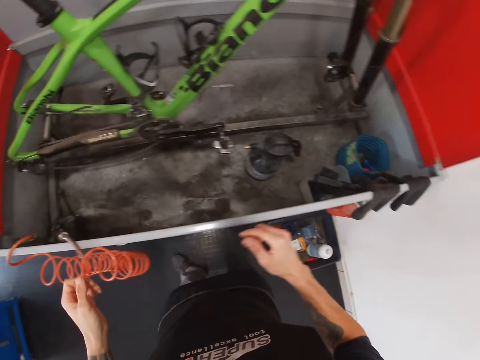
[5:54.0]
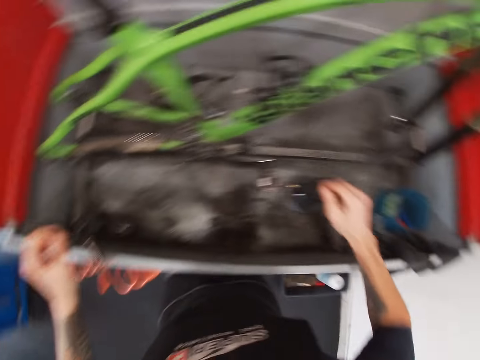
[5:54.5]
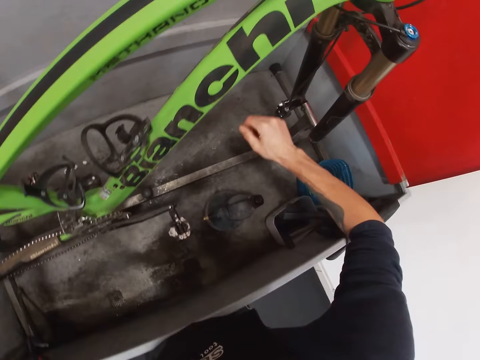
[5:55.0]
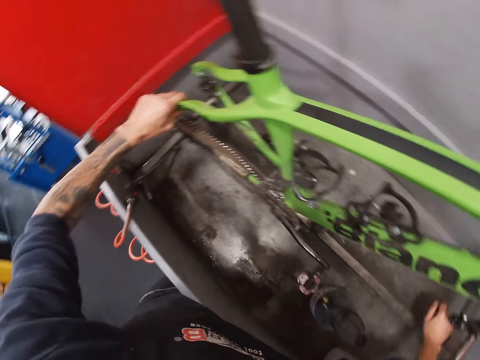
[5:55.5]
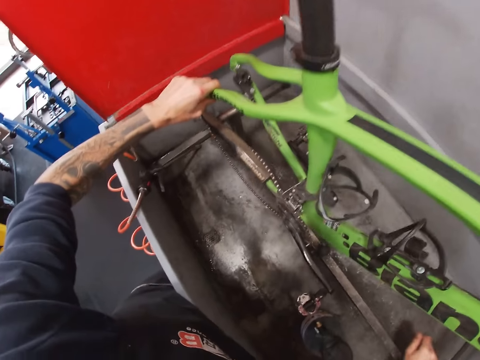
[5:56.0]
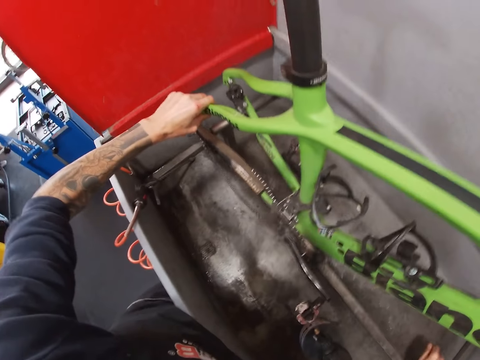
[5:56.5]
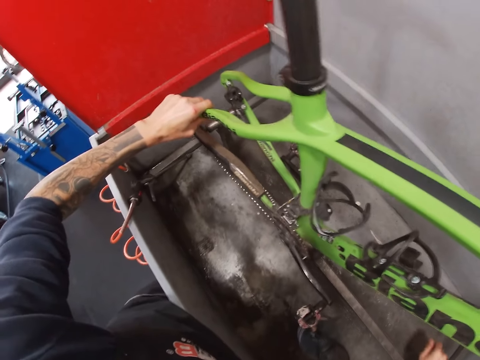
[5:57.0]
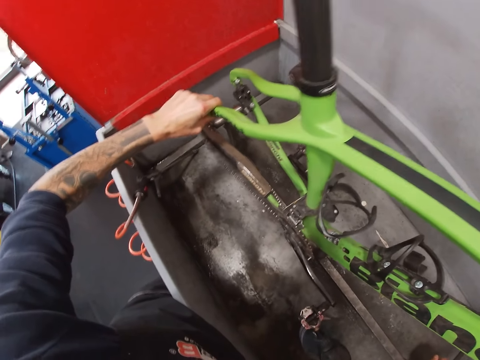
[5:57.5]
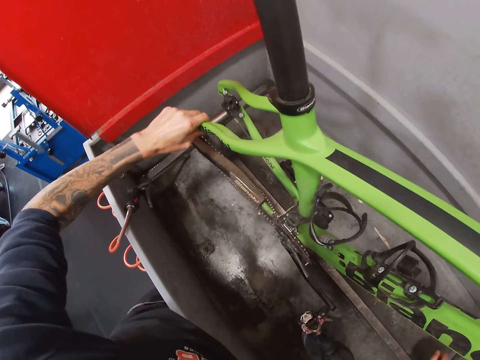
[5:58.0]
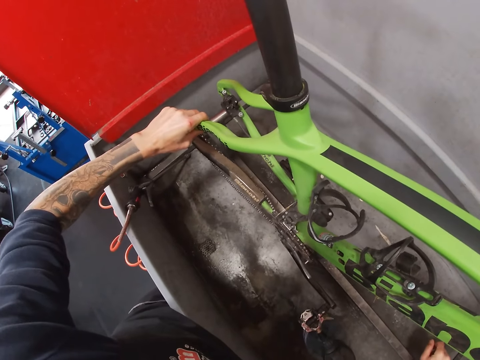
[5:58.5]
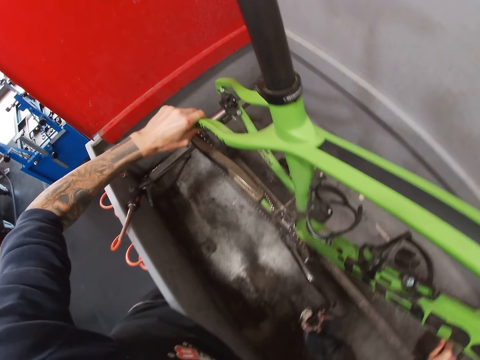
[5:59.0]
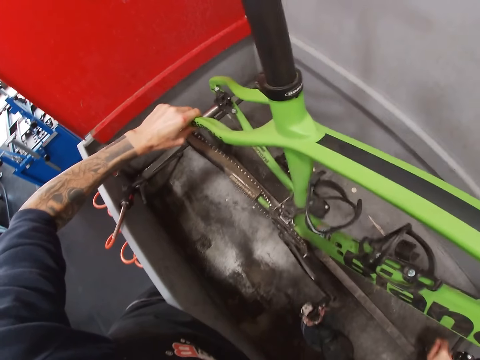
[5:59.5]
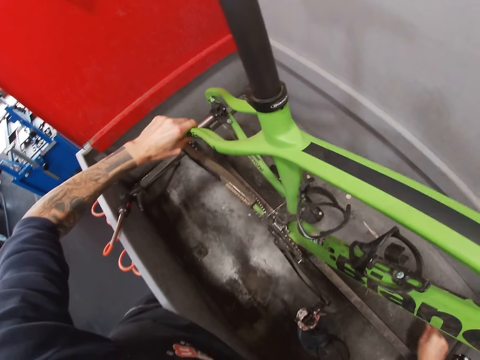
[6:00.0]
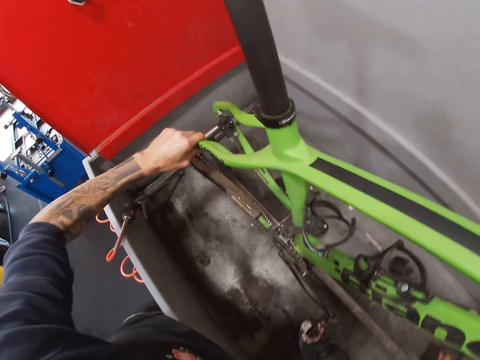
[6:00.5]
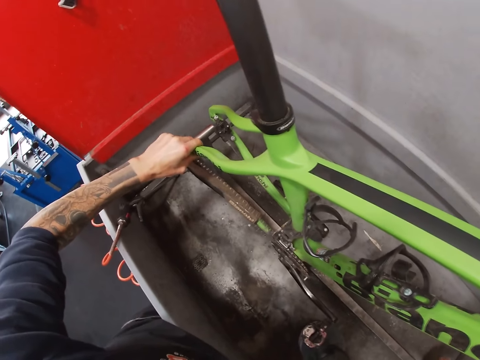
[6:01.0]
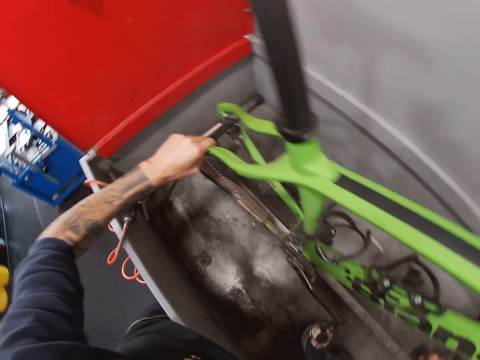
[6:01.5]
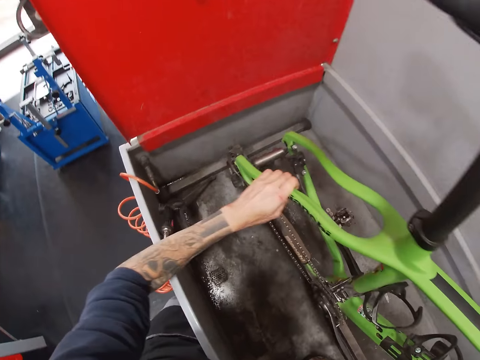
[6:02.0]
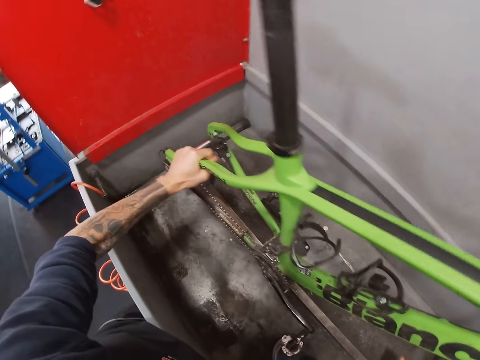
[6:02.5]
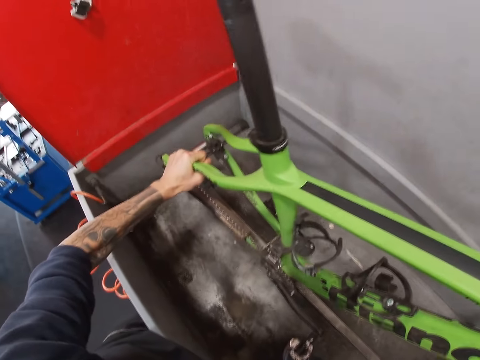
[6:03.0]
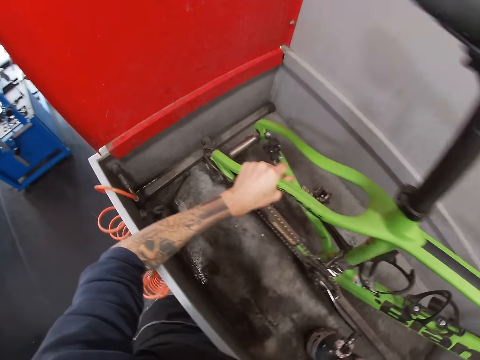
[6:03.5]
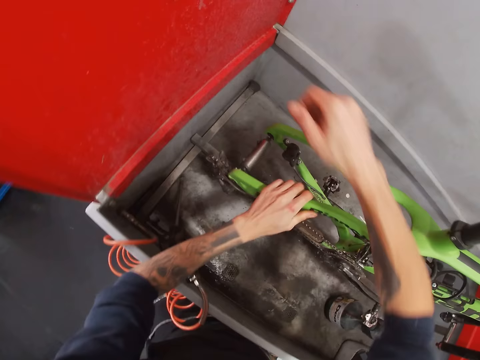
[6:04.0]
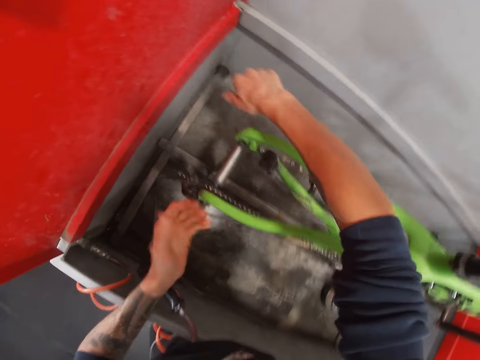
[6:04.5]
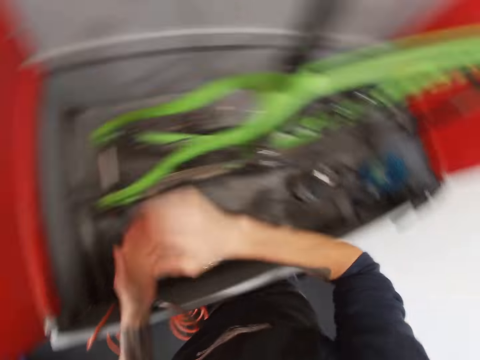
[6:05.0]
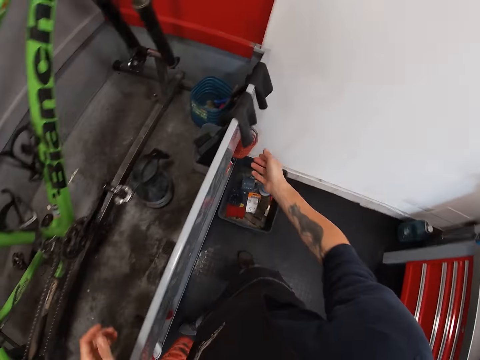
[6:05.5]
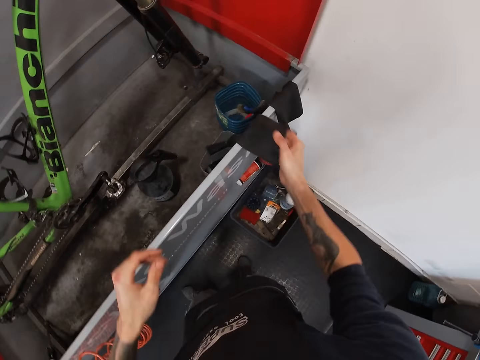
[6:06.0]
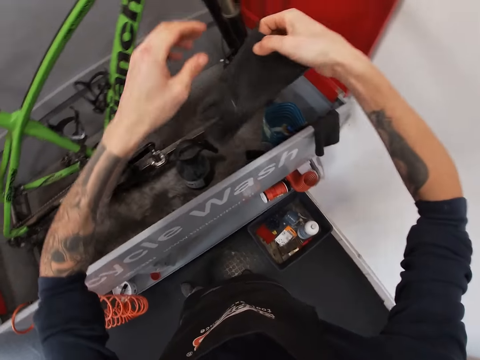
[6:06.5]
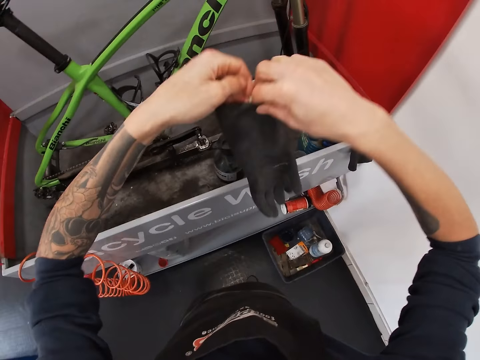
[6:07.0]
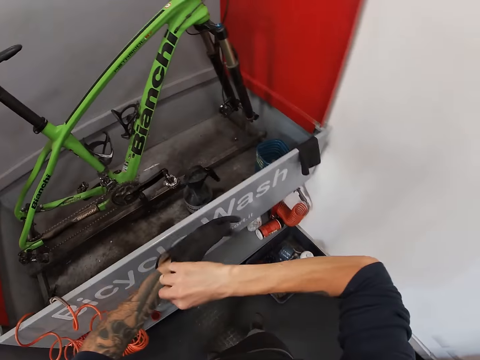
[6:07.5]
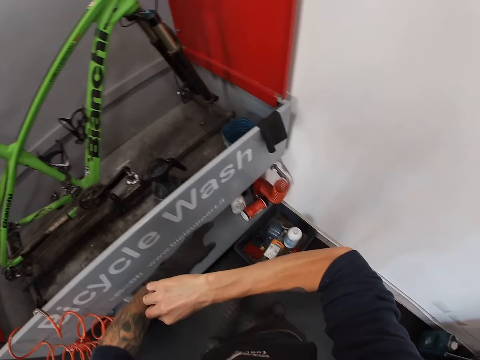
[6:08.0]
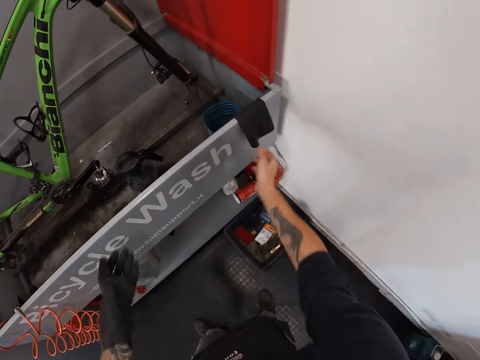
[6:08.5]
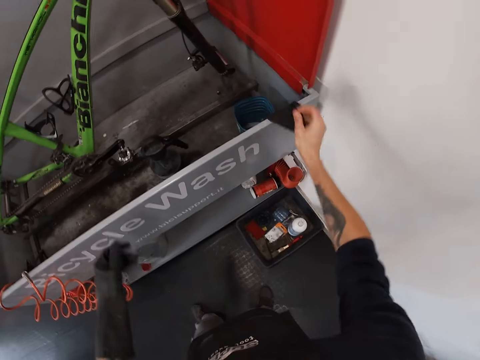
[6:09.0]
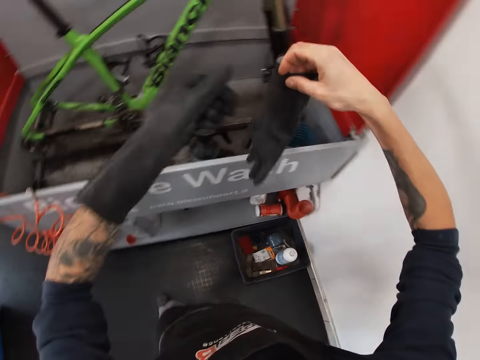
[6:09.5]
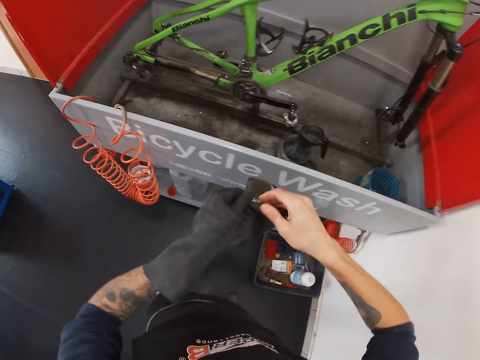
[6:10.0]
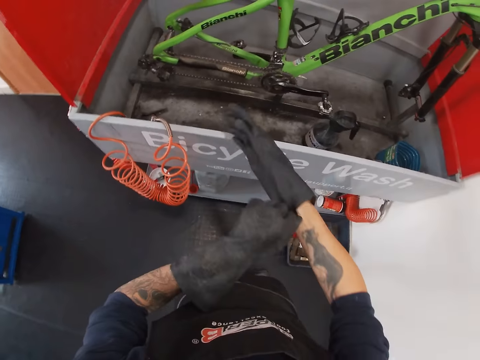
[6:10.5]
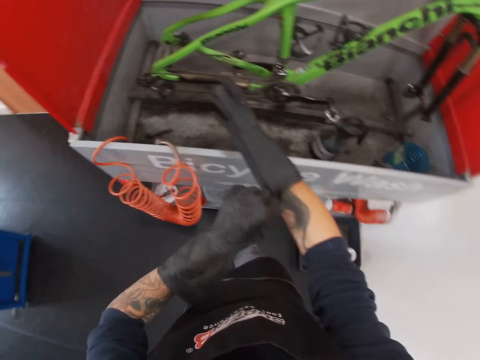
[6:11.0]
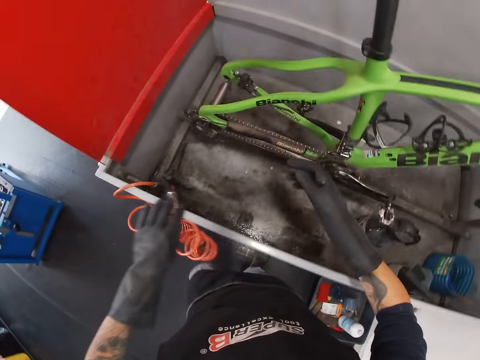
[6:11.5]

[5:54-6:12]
The camera wearer holds the bicycle frame with his left hand. He adjusts the bicycle wash stand with his right hand. He shakes the bicycle. He adjusts the bicycle. He picks up a glove on the bicycle wash with his right hand. He wears the gloves on his left hand. He picks up a glove on the bicycle wash with his right hand. He holds something with his left hand. He wears the gloves on his right hand.

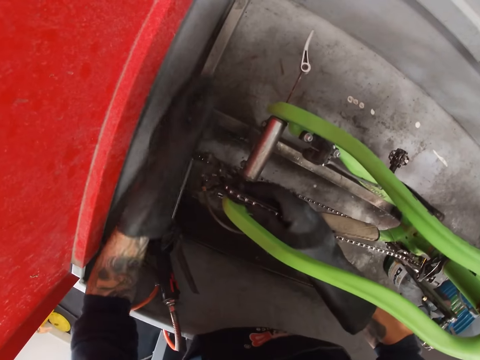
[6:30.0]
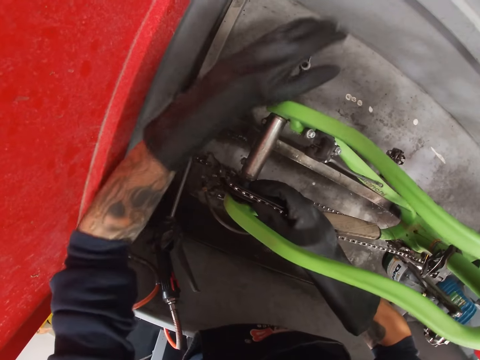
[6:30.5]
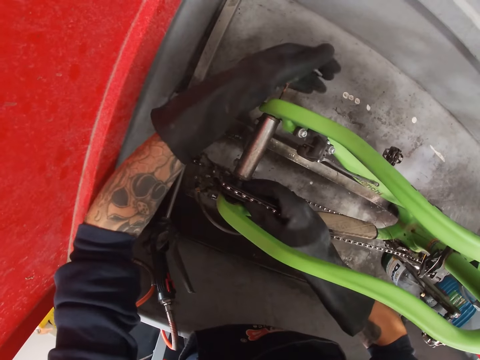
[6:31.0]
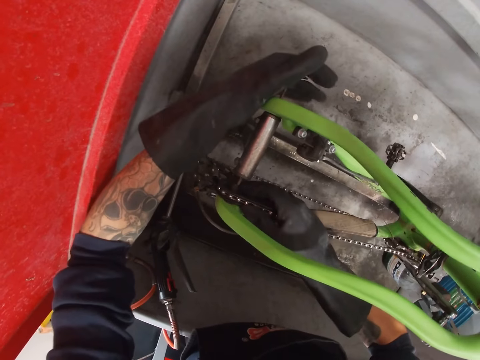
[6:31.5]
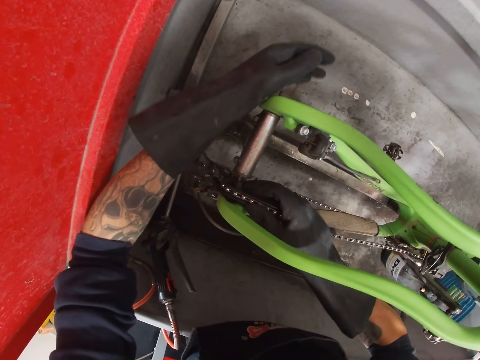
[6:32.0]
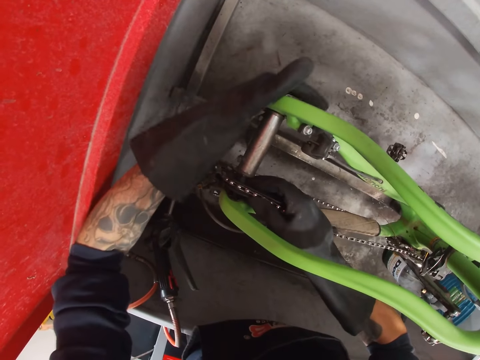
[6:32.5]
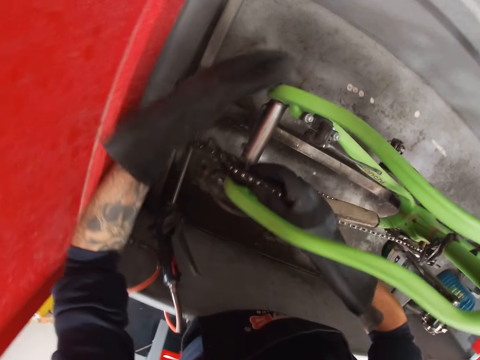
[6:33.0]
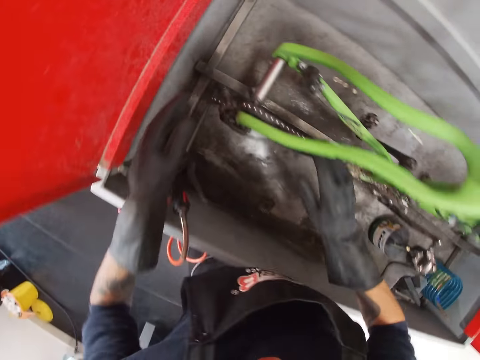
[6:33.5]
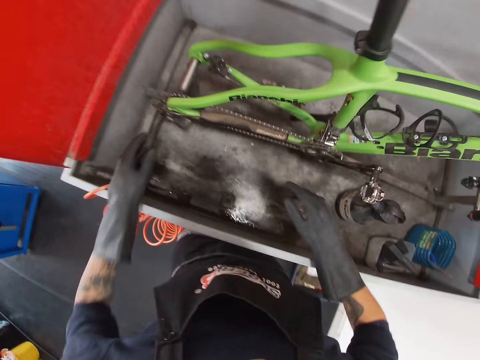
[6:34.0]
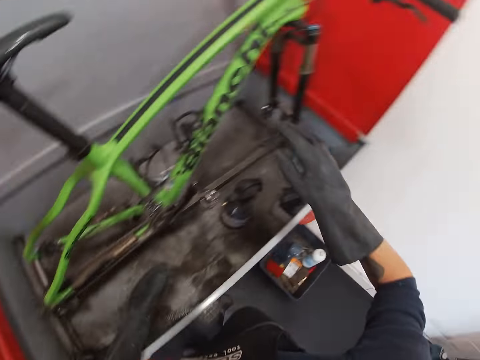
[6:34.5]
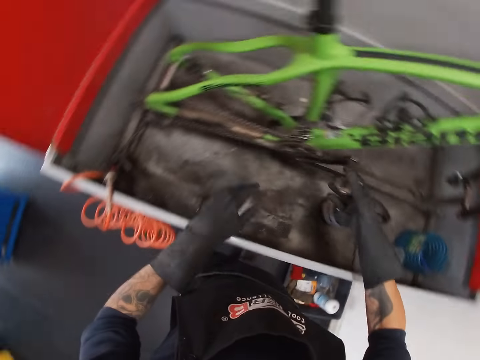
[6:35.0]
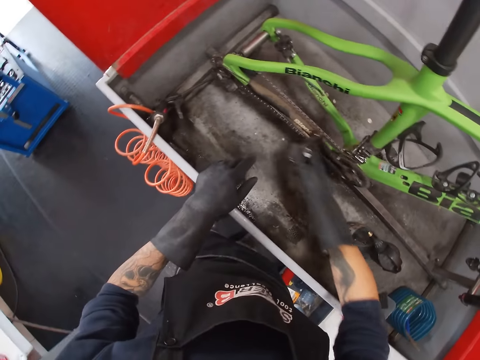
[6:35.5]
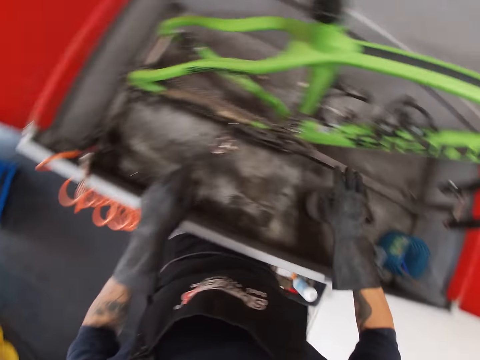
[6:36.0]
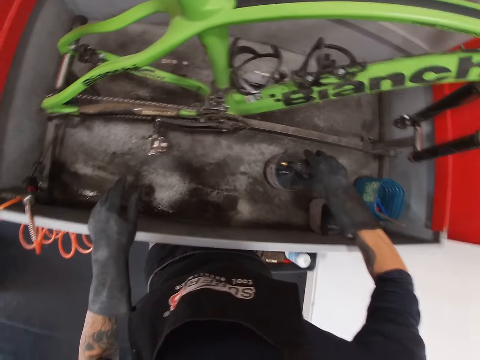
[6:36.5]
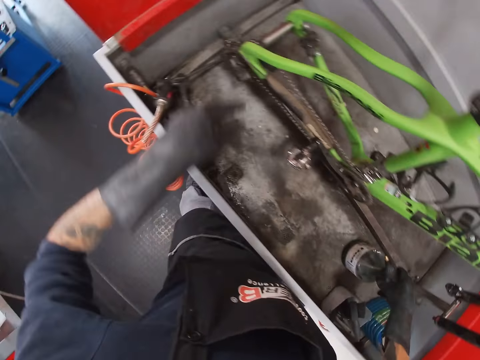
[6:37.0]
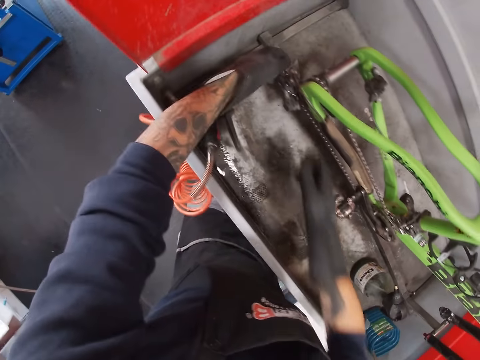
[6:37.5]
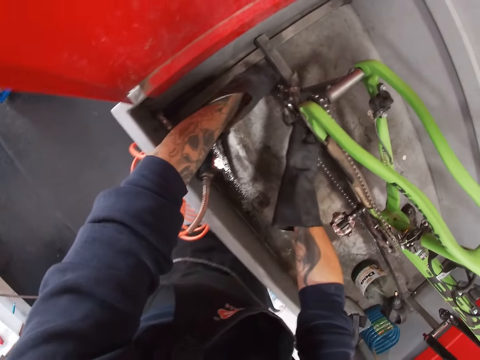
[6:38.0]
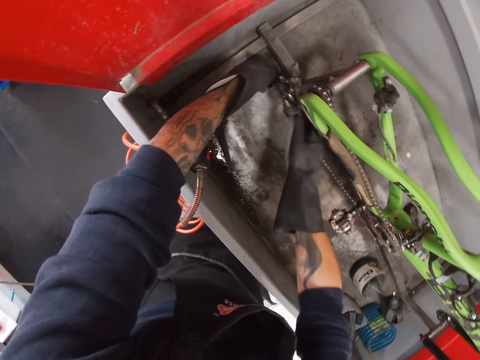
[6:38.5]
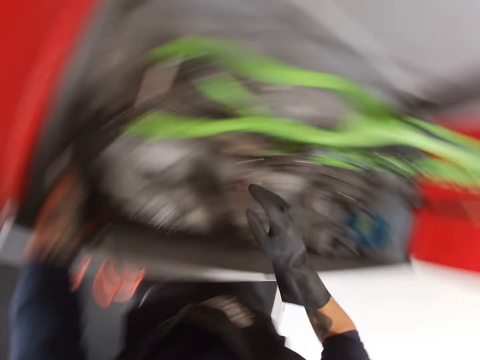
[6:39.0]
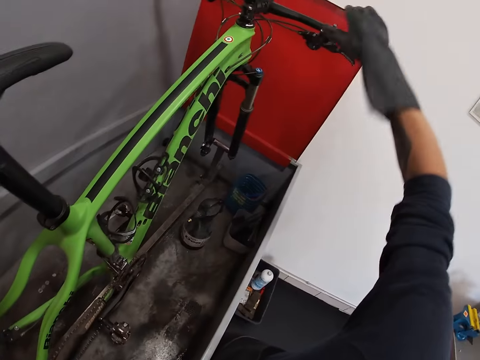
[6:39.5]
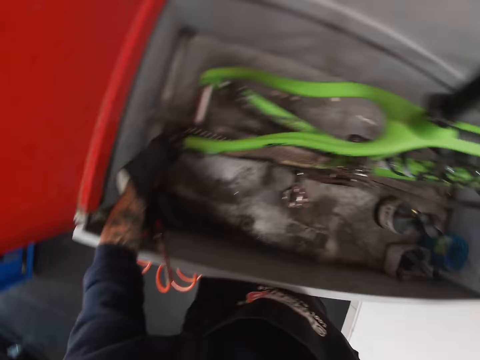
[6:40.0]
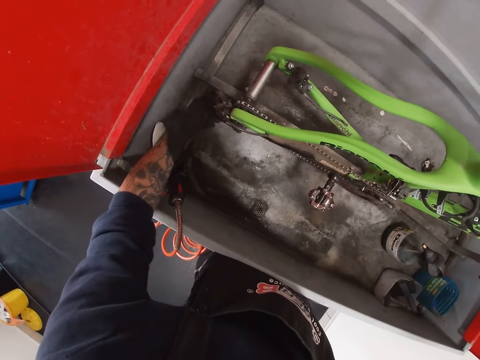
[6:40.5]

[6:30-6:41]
The camera wearer adjusts the shock bushing in the bicycle axle with his left hand. He adjusts a bicycle pedal with his right hand. He holds the pedal. He adjusts the bike cleaner on the bicycle wash with his right hand. He picks up the pump. He holds the bicycle. He adjusts a rear derailleur with both hands. He holds a handlebar with his right hand.
